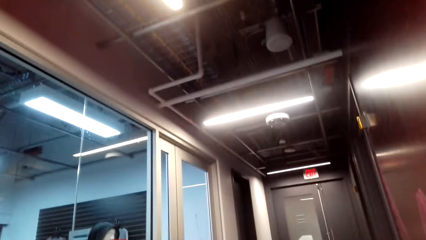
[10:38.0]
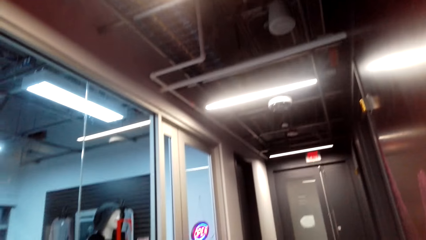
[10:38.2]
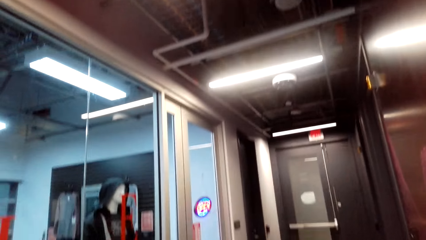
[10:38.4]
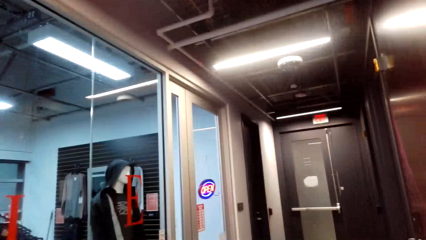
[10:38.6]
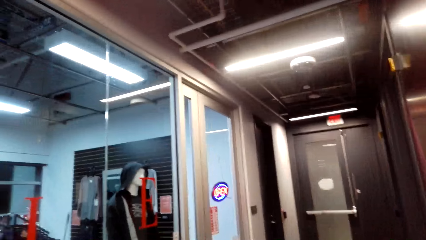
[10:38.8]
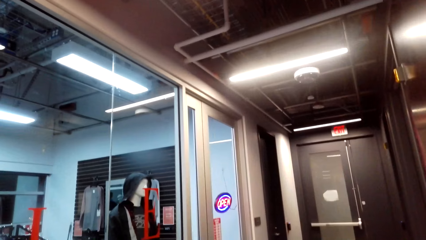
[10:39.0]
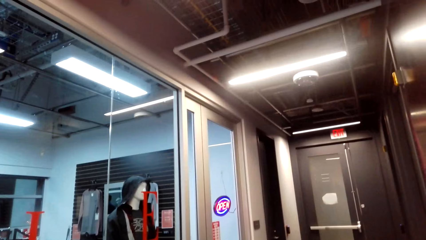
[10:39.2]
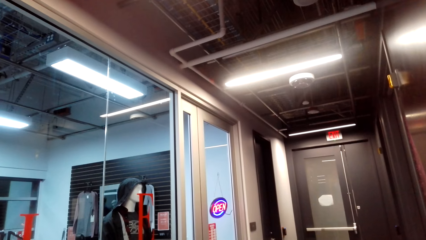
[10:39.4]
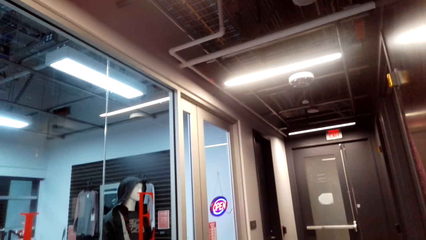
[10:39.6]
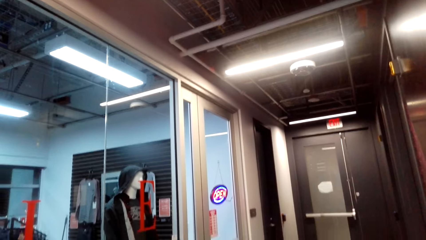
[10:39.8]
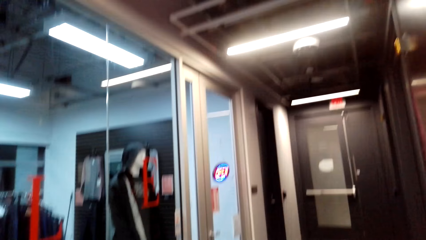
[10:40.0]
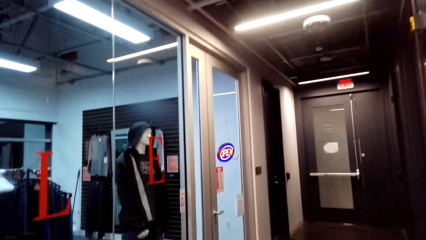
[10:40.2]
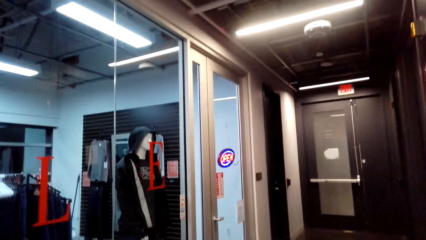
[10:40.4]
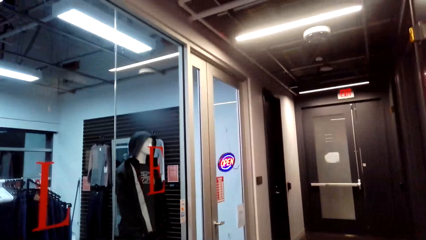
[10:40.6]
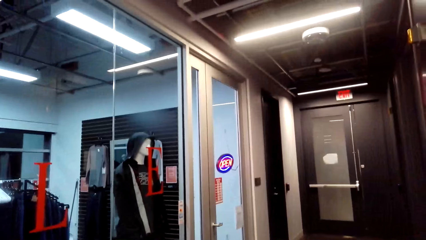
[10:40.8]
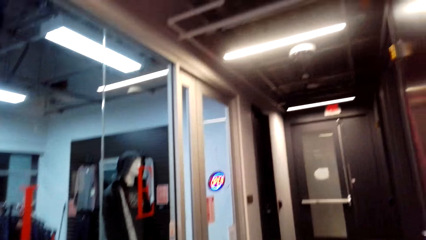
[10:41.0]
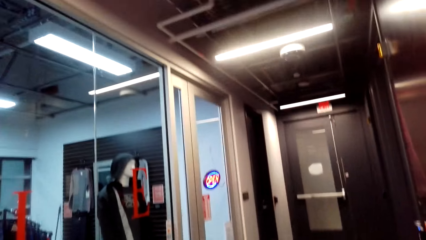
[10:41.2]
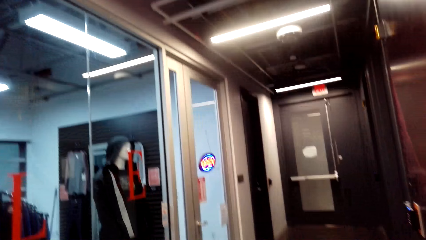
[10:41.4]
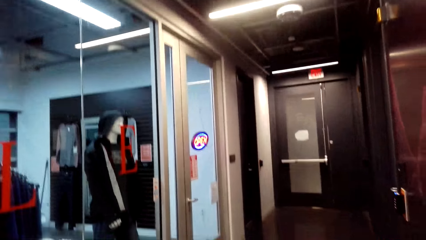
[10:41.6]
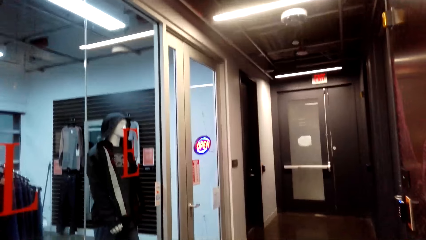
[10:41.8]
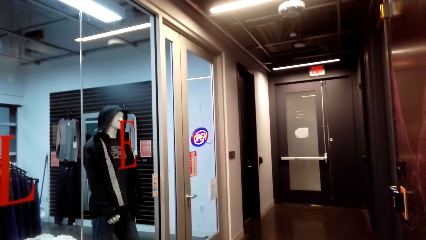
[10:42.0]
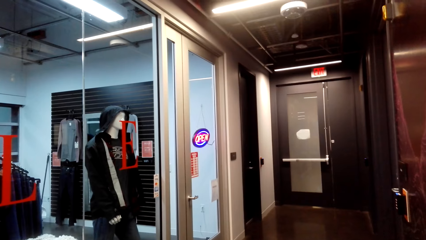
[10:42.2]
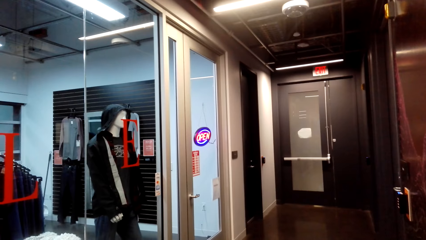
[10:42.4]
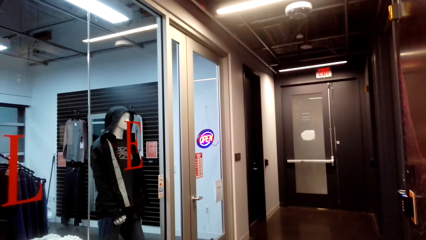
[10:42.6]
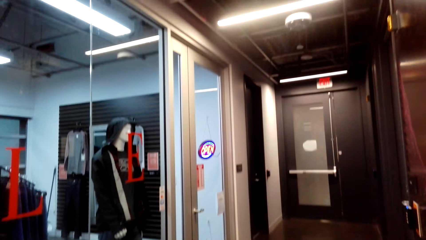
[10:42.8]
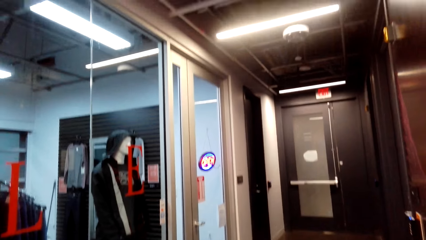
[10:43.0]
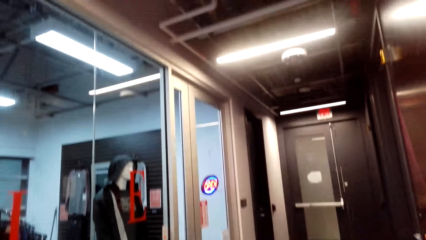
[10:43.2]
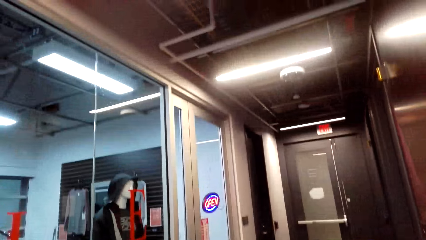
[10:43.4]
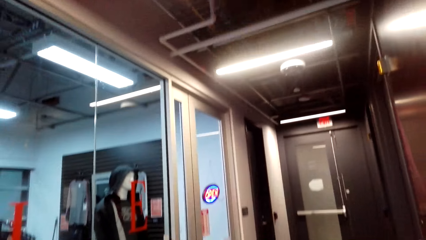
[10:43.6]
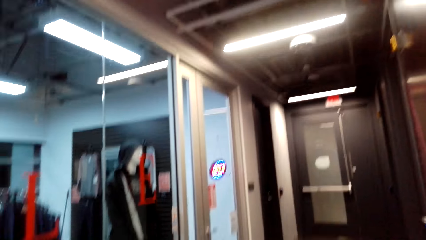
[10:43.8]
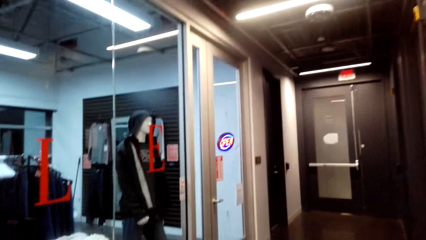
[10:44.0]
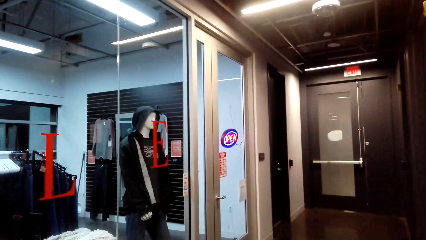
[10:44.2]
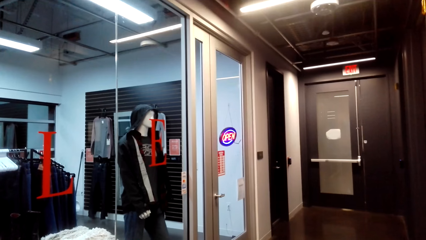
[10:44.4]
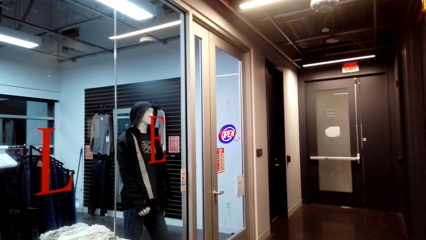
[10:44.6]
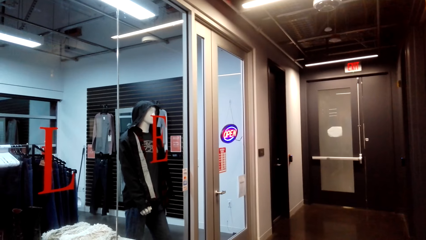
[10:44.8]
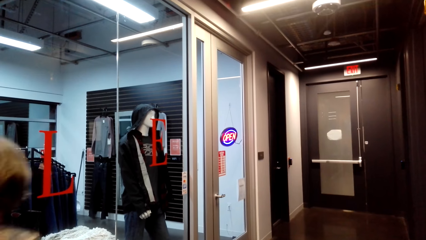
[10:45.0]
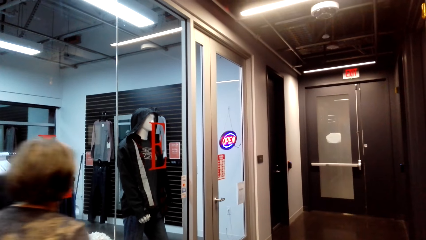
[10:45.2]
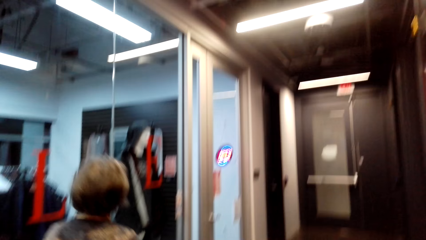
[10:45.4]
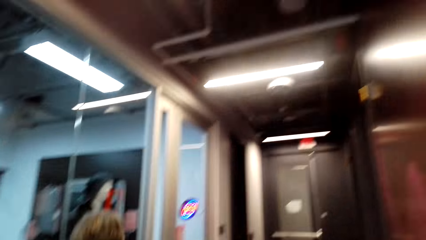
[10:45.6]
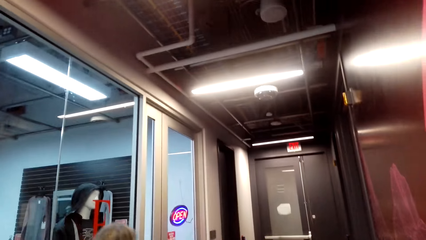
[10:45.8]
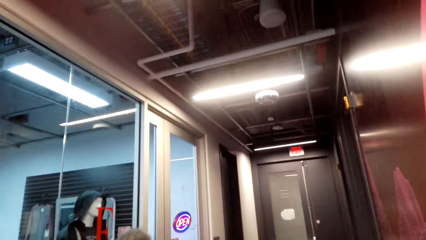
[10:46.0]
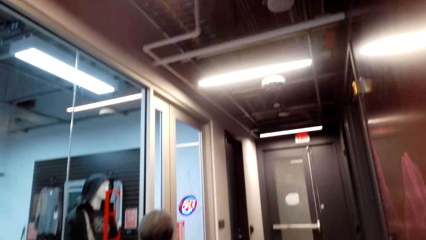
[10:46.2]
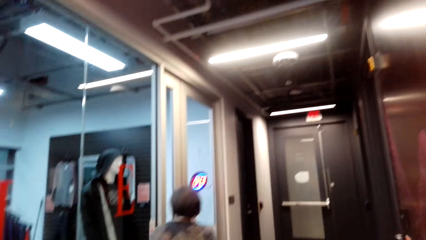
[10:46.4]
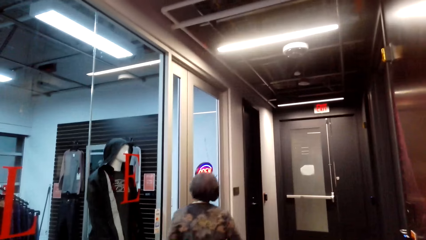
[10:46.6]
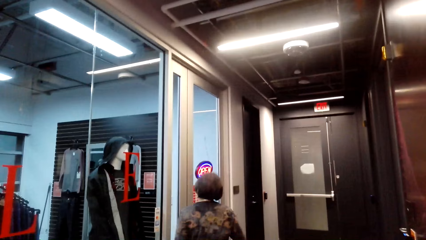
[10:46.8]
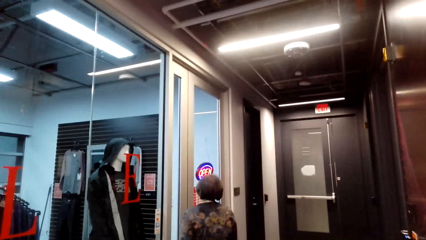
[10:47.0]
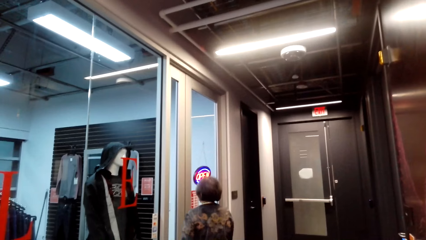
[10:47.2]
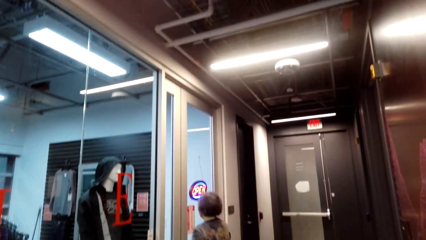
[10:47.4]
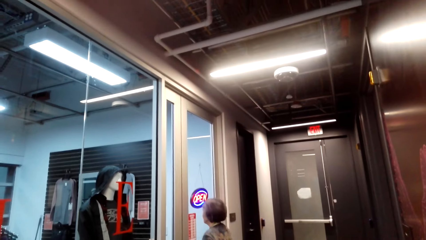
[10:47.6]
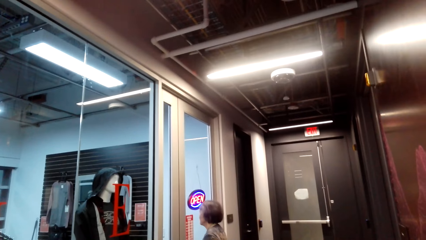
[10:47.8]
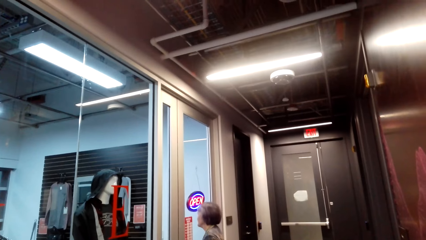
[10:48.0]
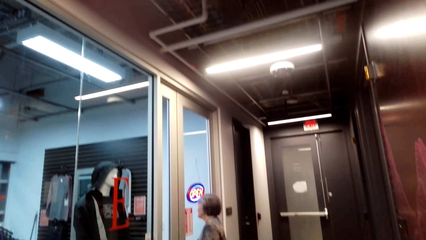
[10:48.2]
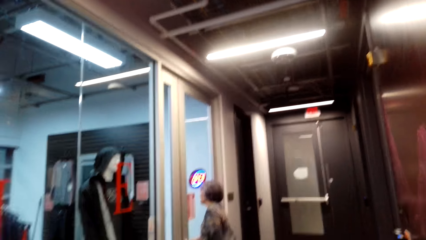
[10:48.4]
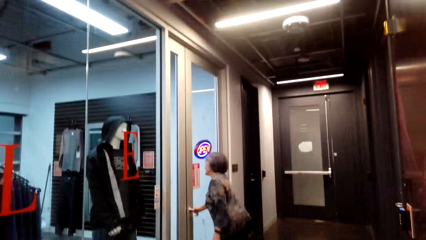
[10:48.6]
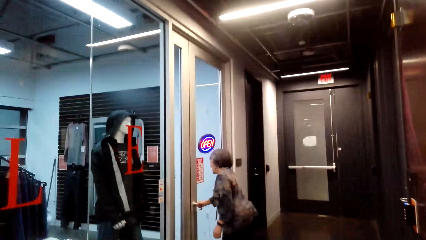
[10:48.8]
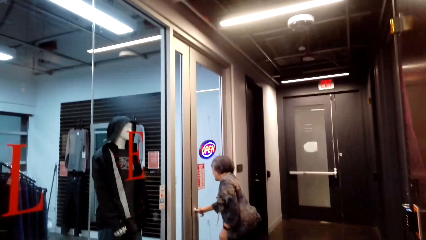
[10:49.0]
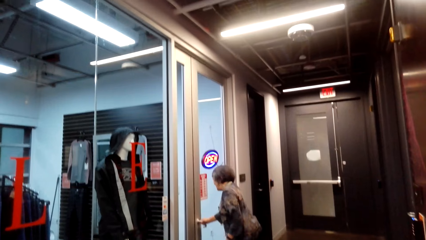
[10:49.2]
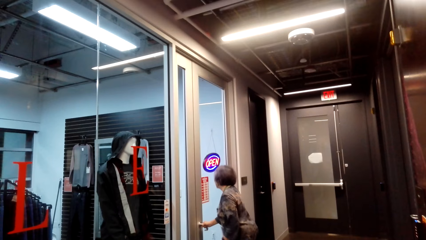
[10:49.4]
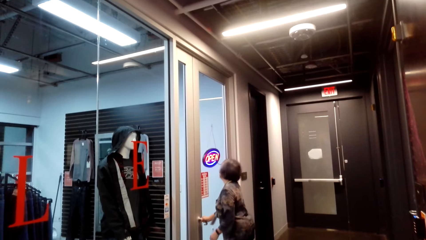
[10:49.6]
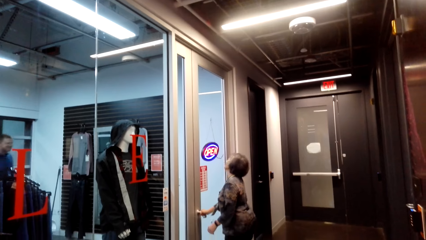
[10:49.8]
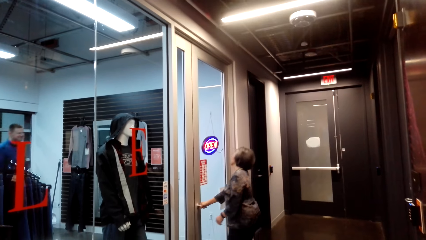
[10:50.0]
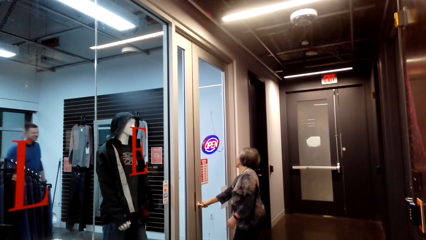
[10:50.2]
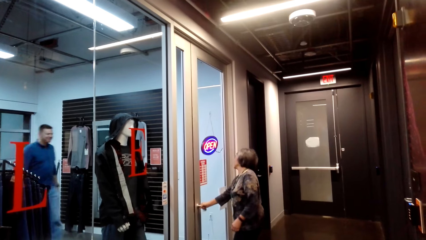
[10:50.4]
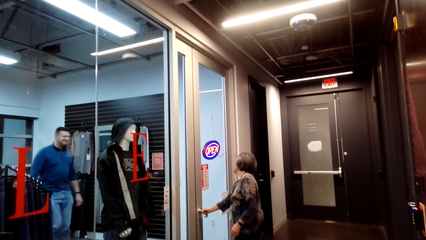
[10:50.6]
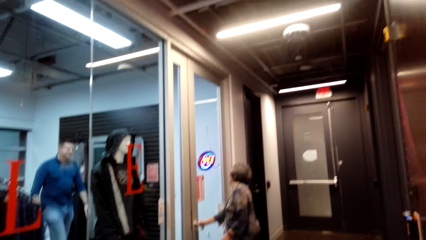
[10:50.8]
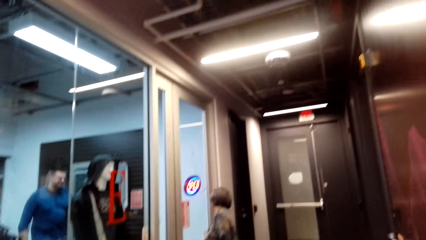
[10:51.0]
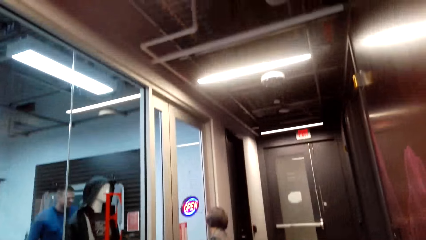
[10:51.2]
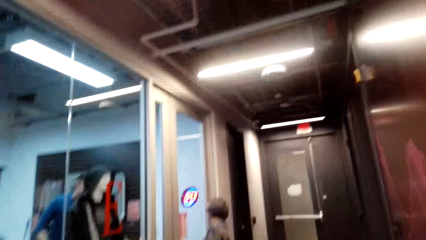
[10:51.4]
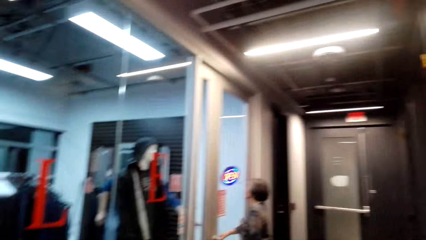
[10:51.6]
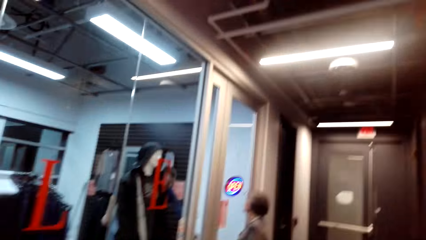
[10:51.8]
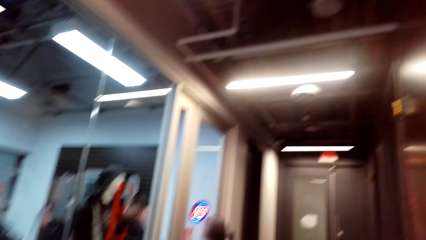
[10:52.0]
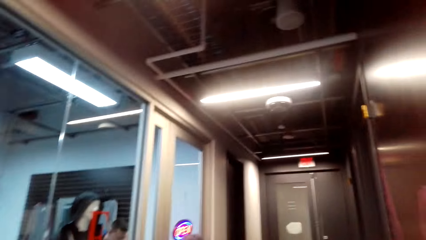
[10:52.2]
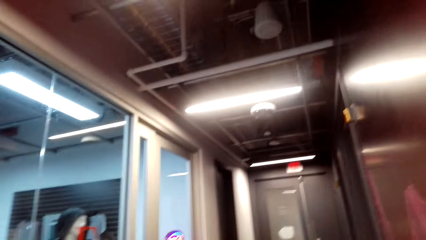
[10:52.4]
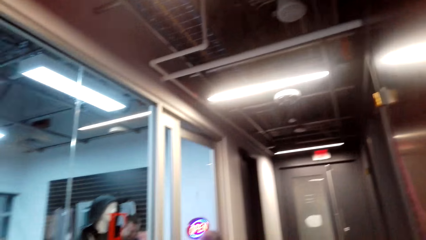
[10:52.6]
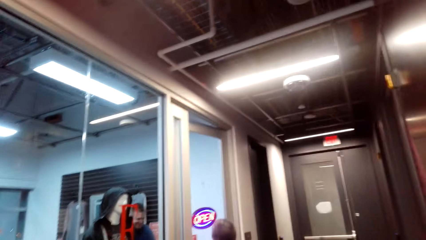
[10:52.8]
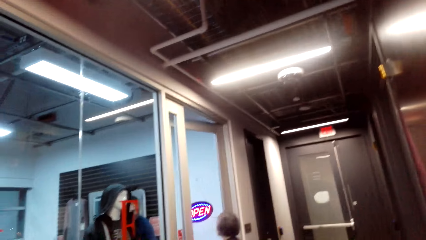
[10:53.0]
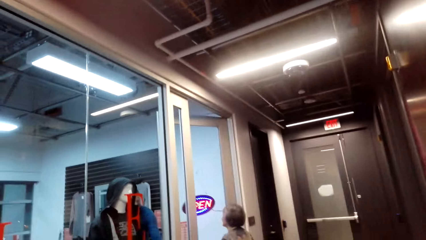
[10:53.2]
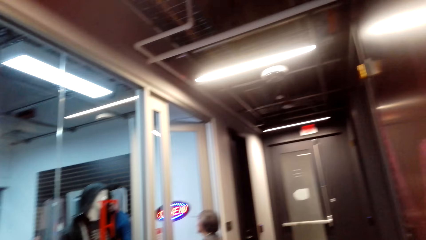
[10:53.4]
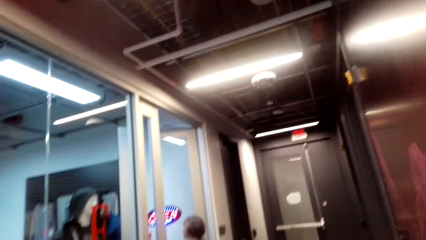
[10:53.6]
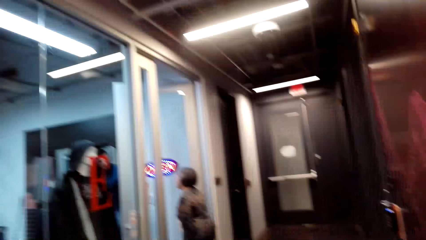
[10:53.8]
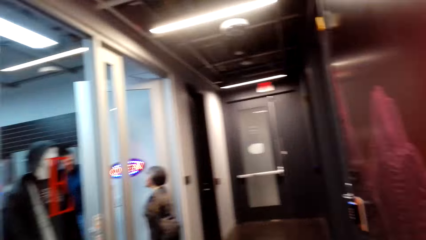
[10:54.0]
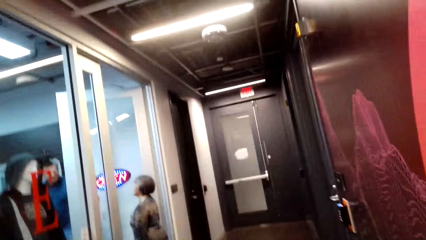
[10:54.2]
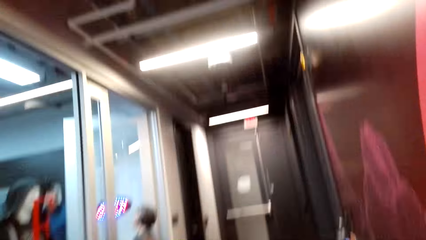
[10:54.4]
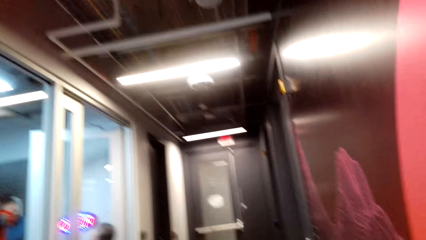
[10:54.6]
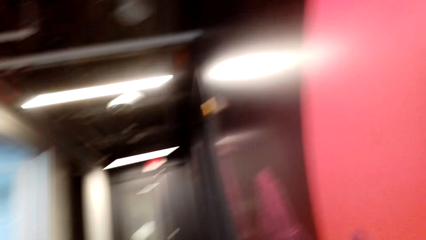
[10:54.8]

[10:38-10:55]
A lady walks around. The lady touches the door. A person walks around. The lady talks with the person.
